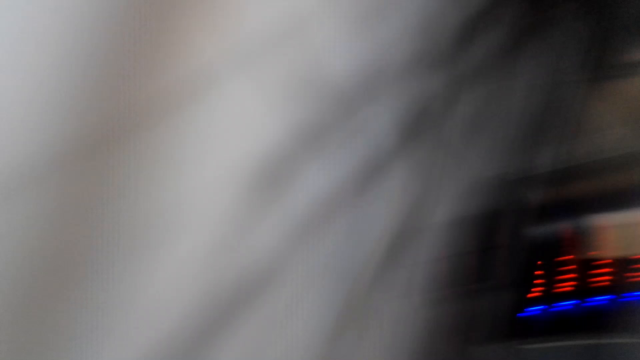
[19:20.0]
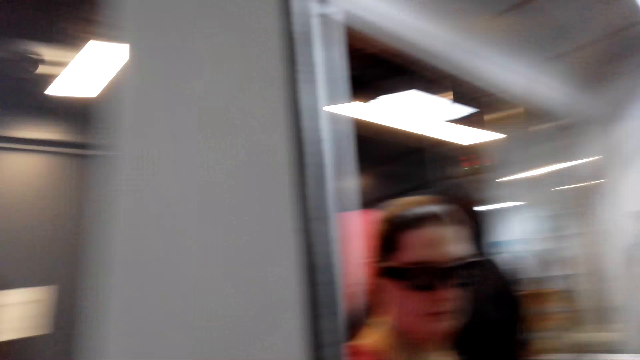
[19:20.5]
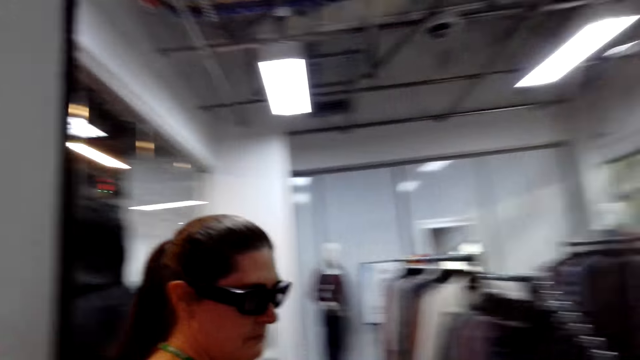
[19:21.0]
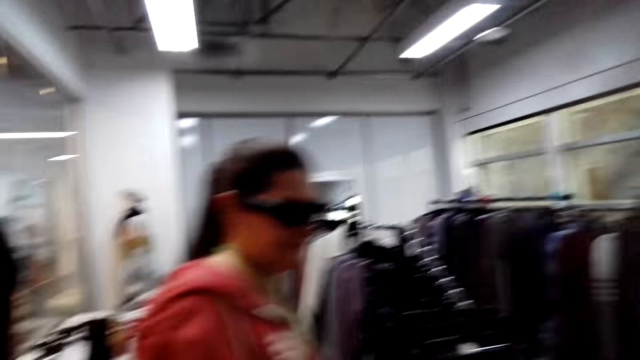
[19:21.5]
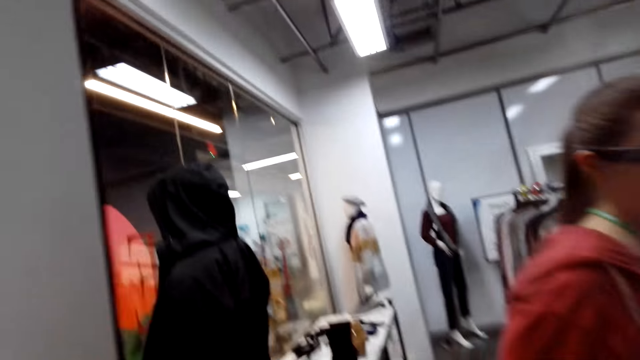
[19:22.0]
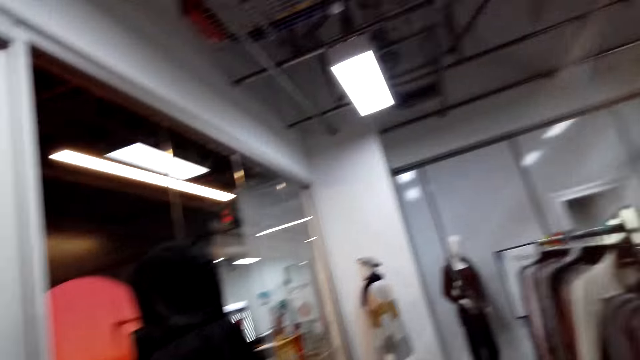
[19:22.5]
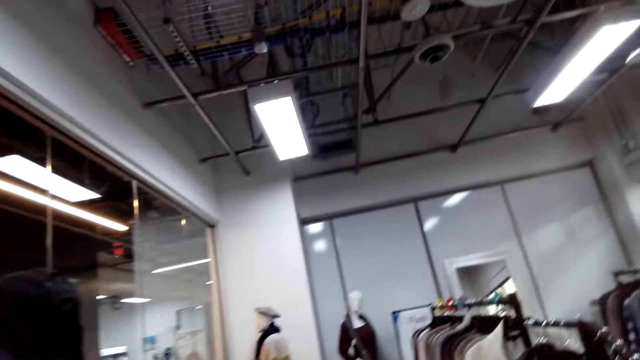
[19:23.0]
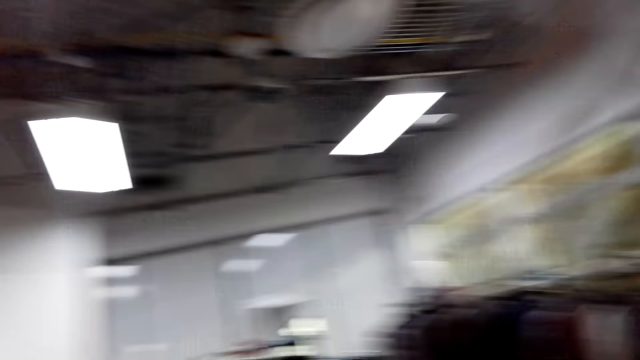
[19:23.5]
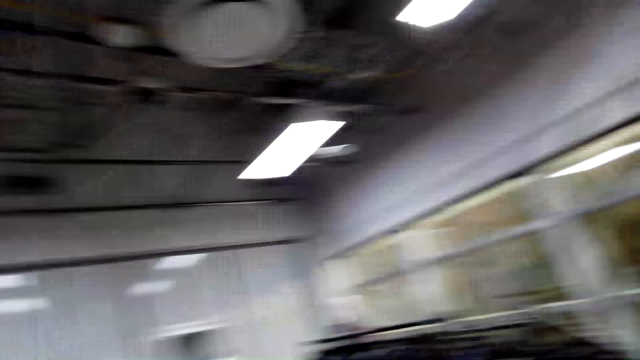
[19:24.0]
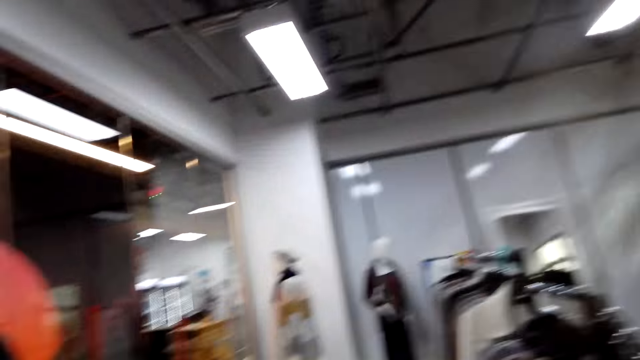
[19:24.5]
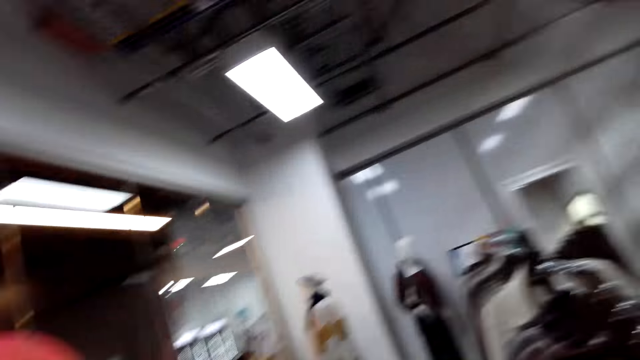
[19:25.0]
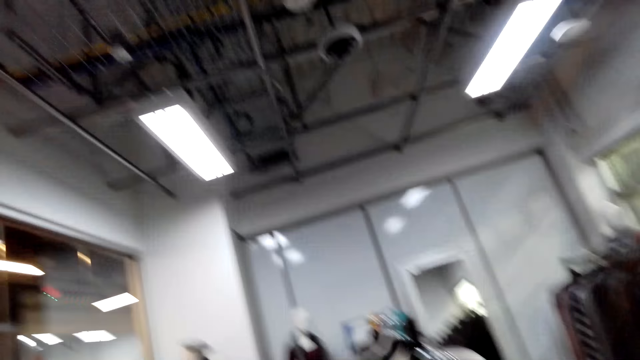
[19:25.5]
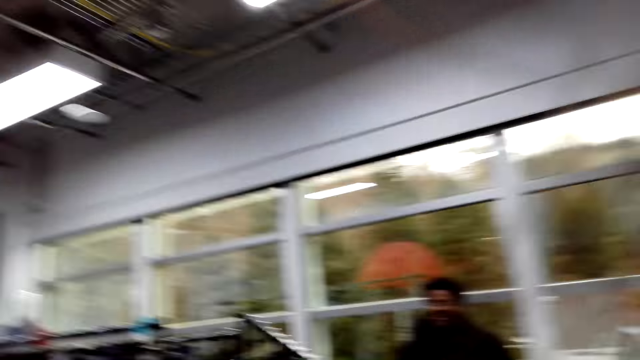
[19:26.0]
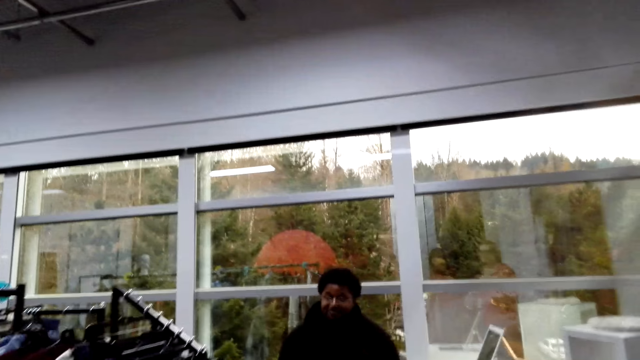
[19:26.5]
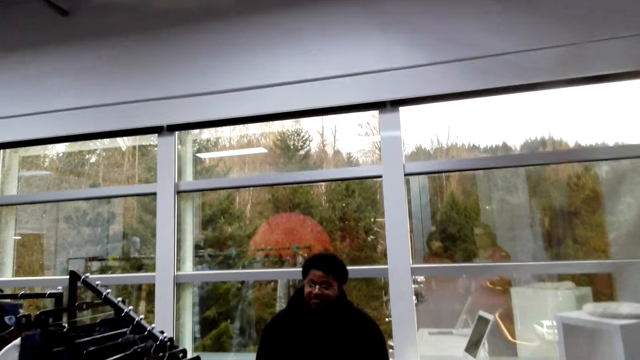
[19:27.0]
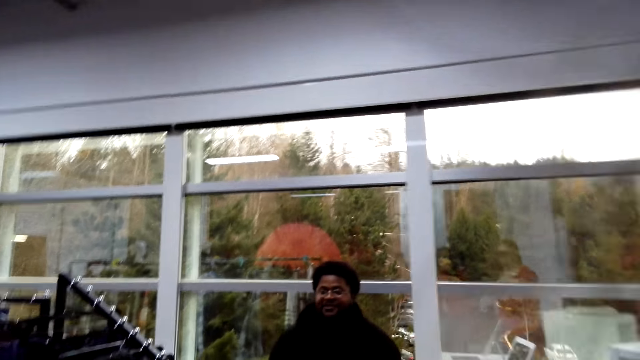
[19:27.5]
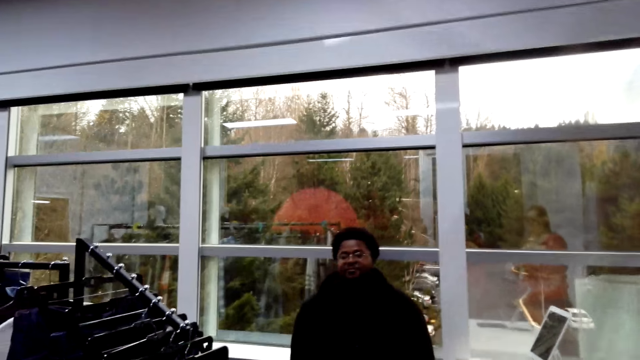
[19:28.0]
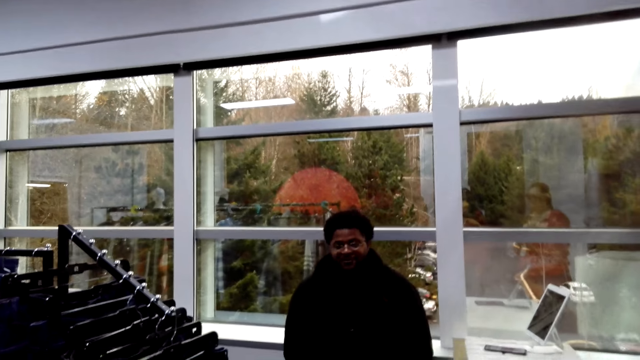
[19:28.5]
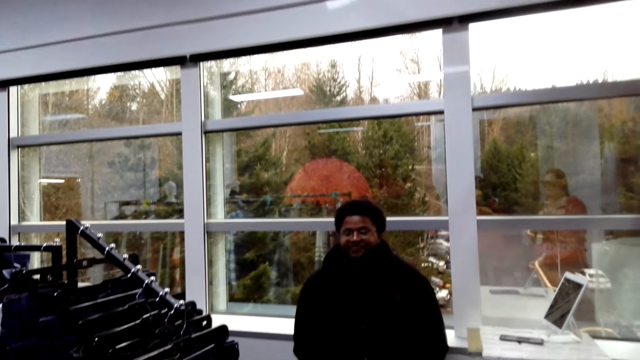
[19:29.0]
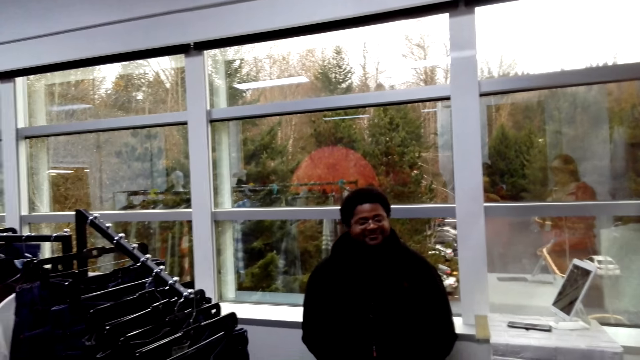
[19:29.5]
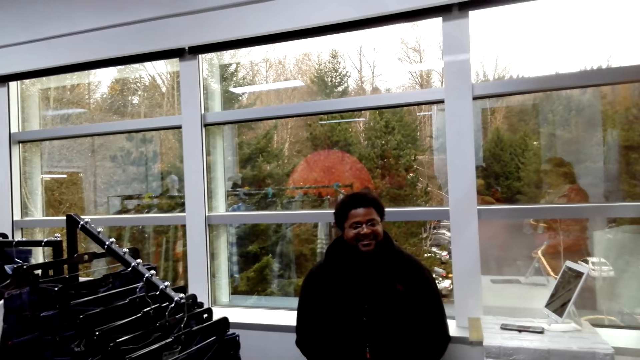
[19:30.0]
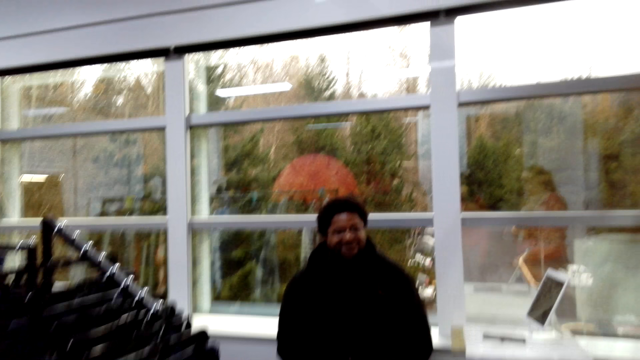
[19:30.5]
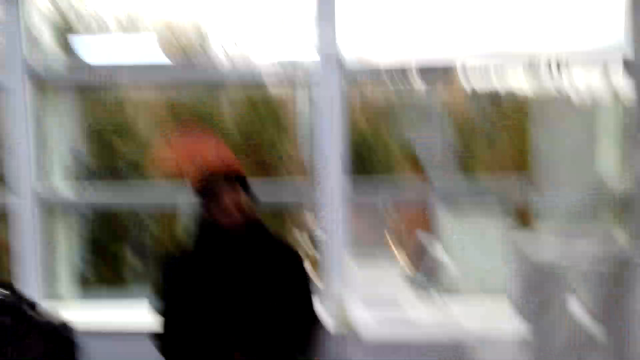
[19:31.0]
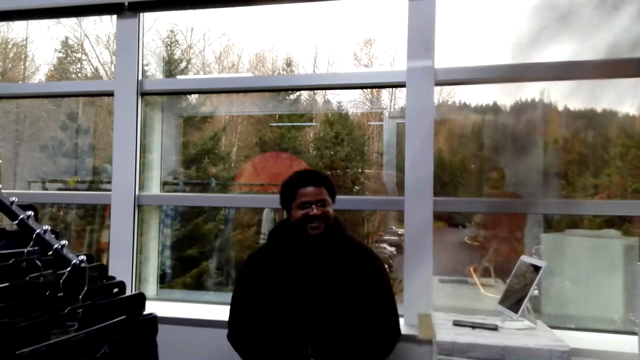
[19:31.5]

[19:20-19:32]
A man walks around the room. A woman demonstrates something to a man. The camera wearer talks to another man.

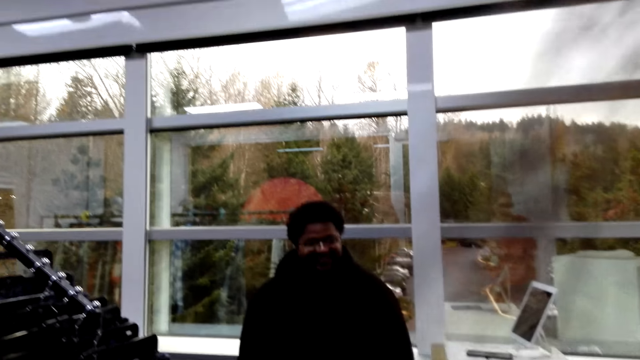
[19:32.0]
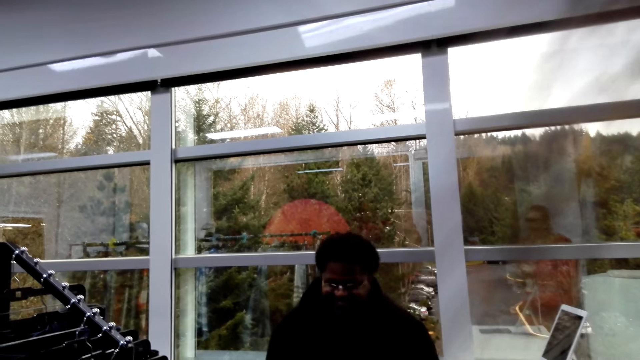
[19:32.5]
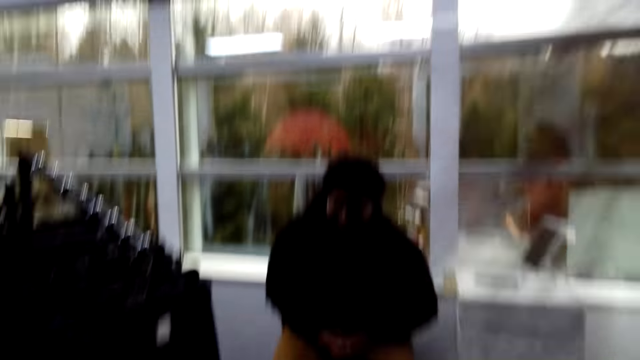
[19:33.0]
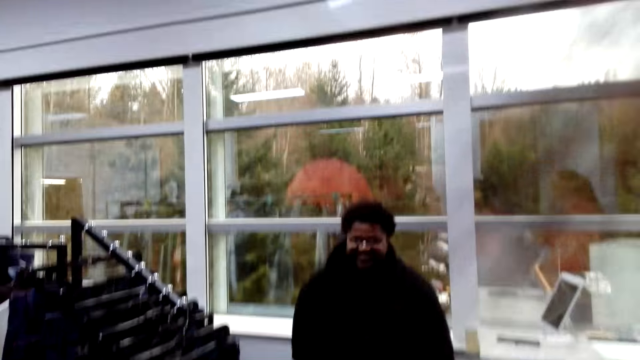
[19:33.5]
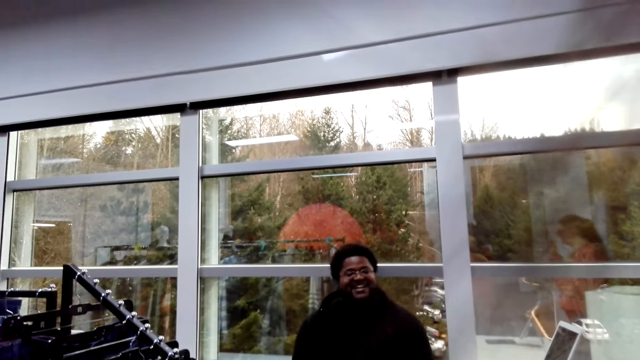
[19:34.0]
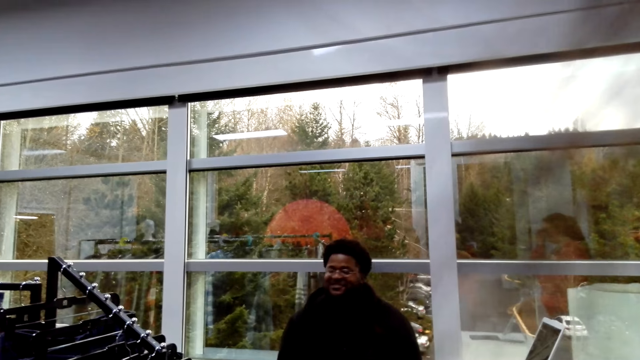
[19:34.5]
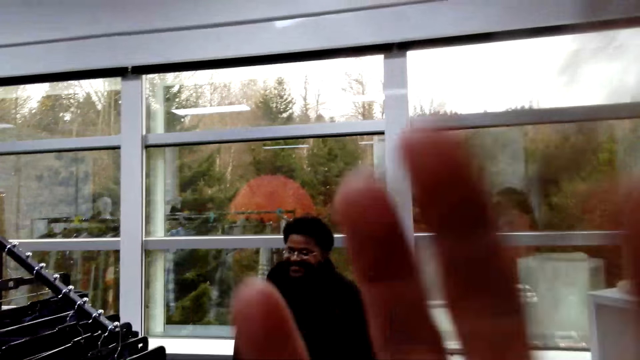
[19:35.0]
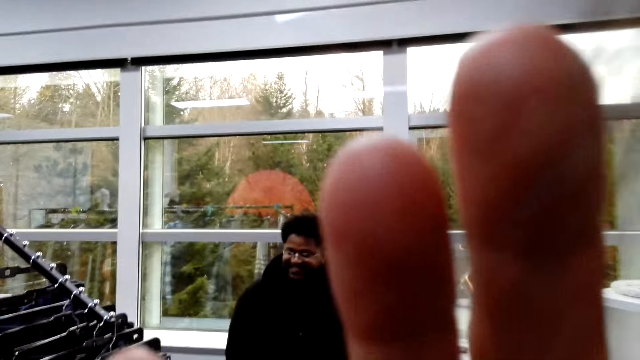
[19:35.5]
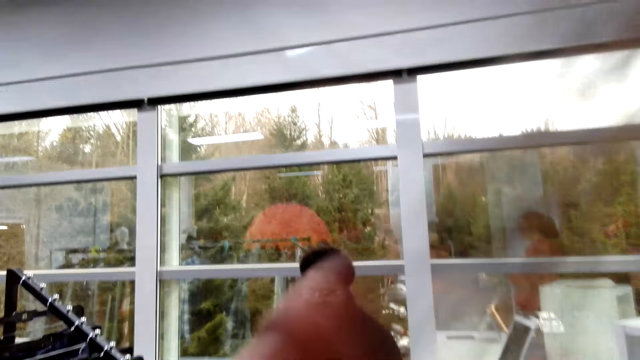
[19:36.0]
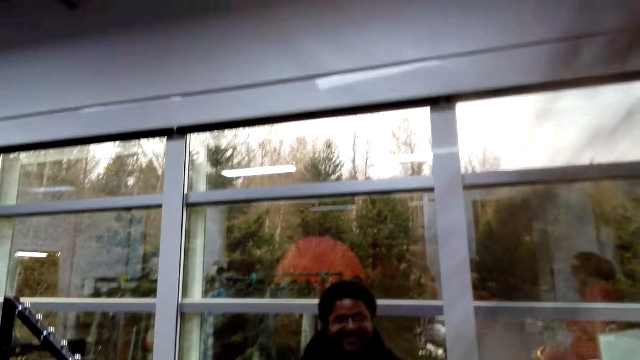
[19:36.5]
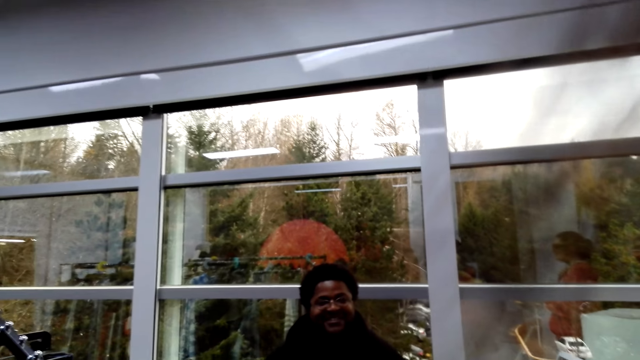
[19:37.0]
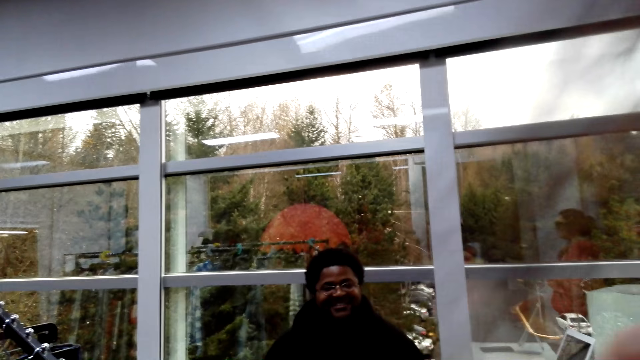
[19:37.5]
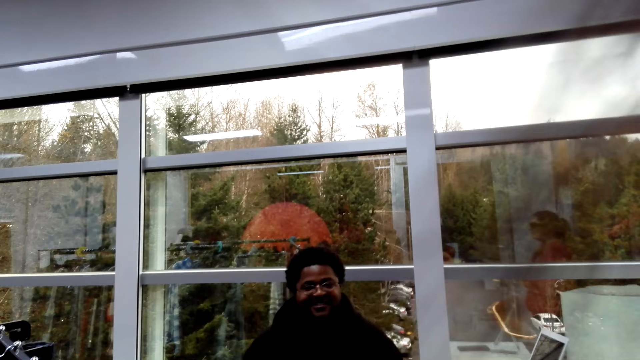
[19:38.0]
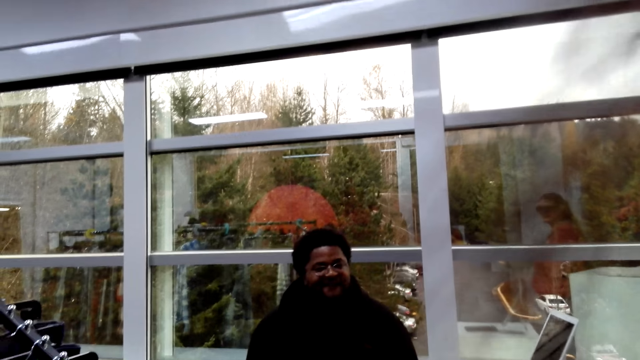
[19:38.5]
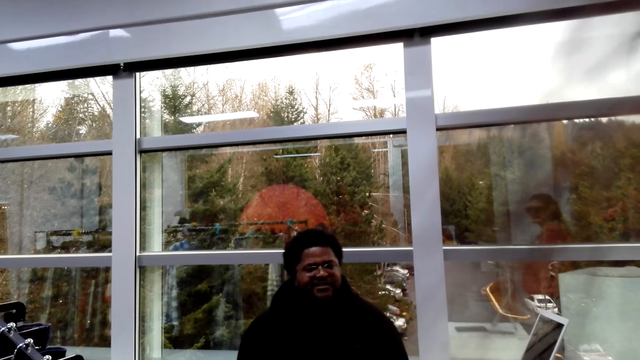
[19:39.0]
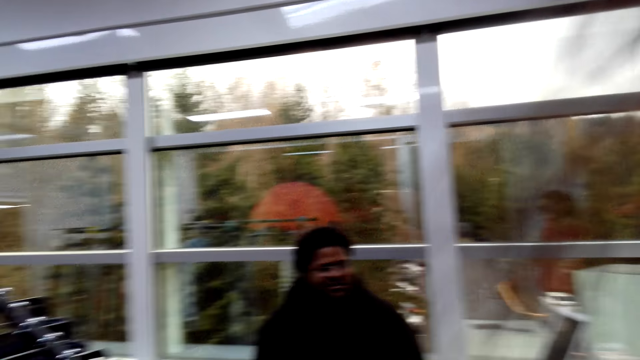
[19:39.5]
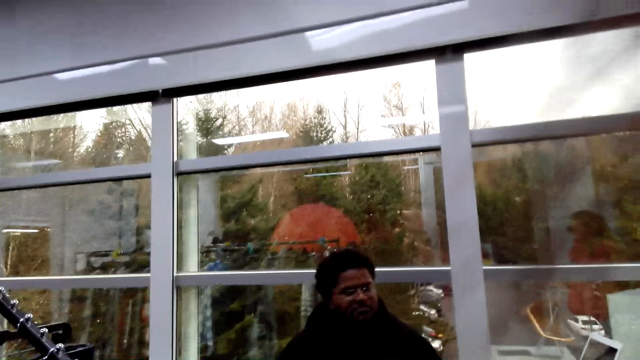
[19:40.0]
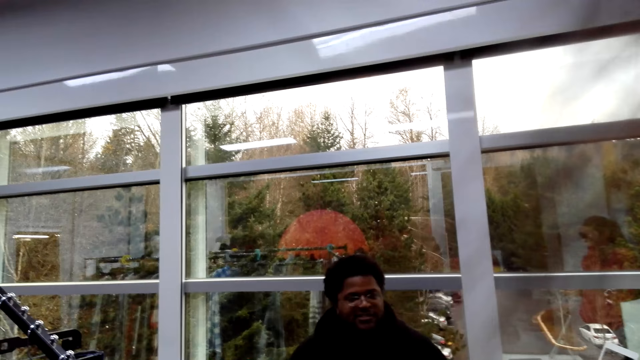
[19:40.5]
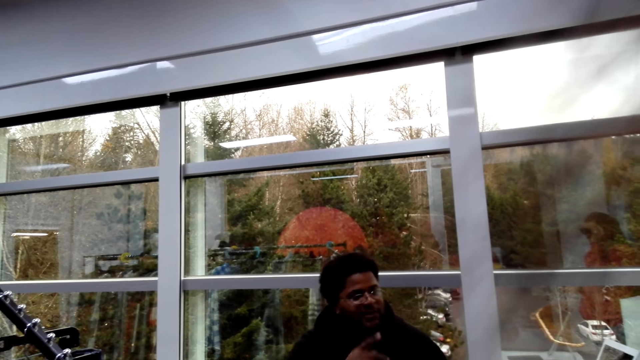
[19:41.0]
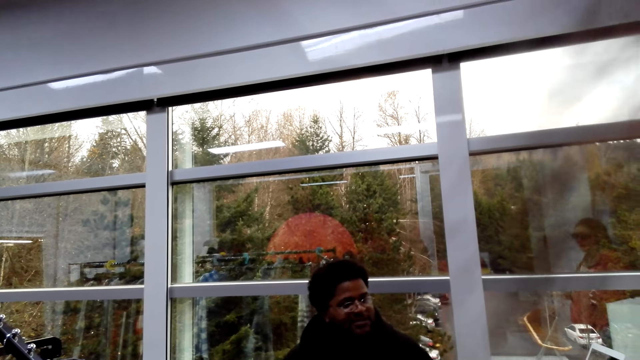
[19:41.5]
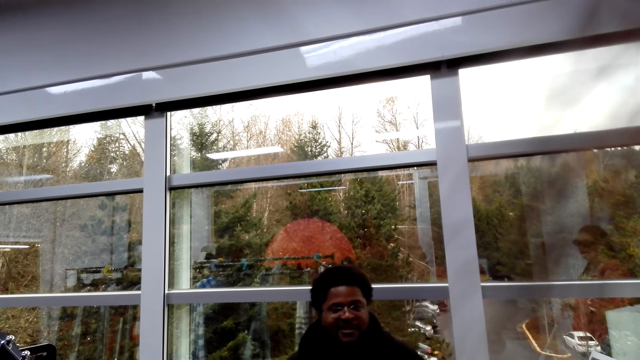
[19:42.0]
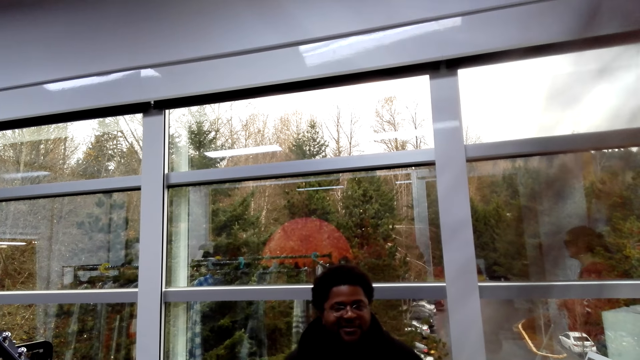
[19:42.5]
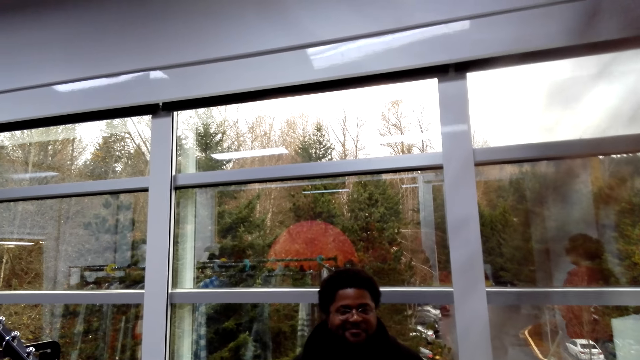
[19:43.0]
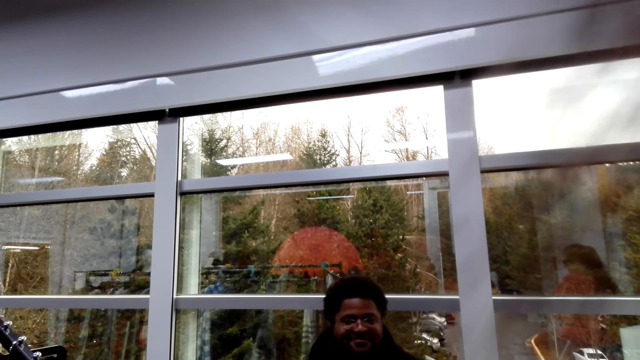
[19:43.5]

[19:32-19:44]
A woman scrolls the phone. The camera wearer touches the camera. They talk to a man. The woman demonstrates something to the man.
